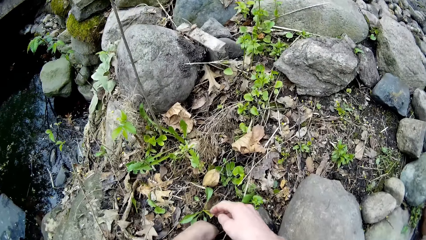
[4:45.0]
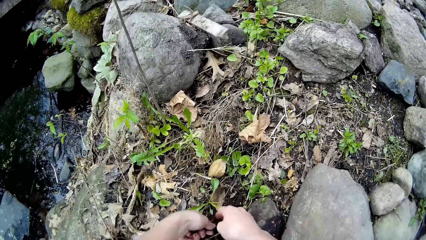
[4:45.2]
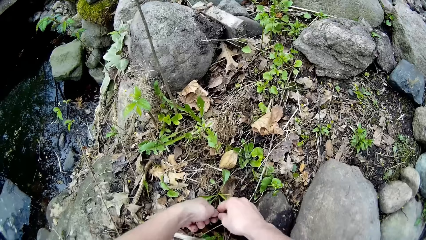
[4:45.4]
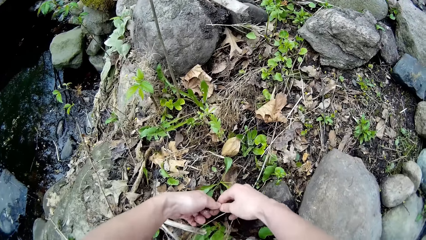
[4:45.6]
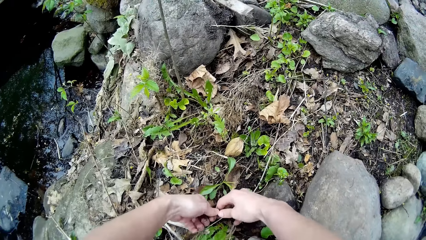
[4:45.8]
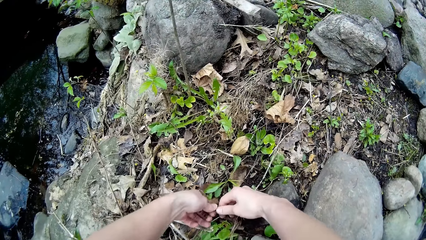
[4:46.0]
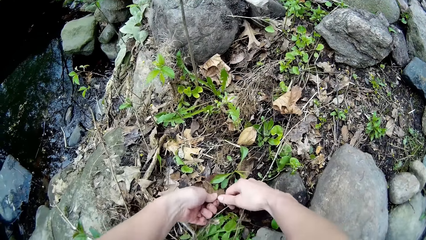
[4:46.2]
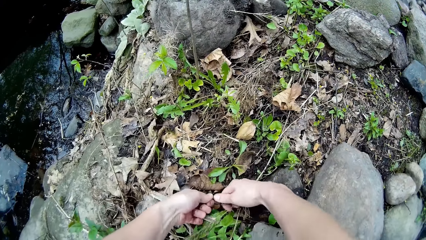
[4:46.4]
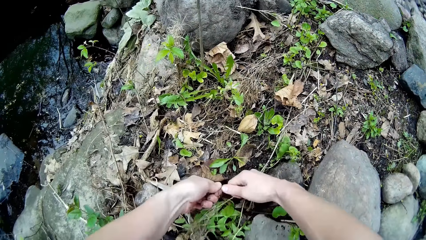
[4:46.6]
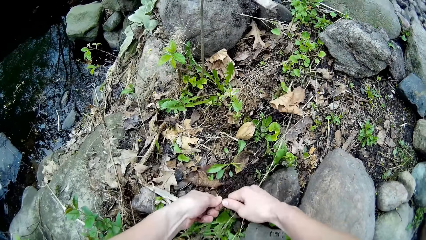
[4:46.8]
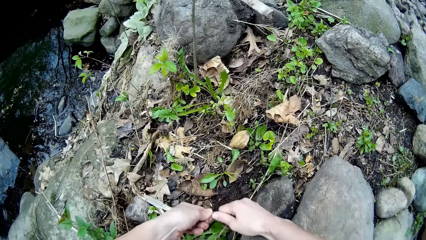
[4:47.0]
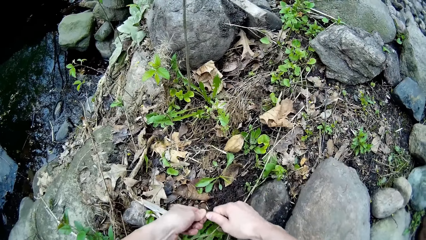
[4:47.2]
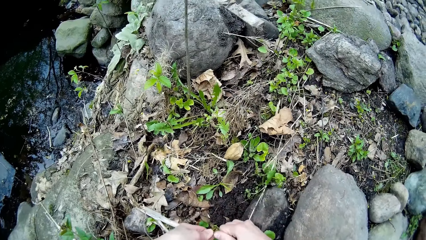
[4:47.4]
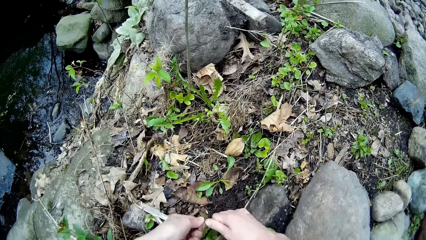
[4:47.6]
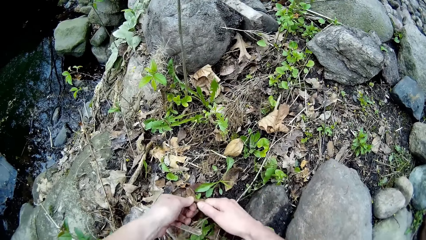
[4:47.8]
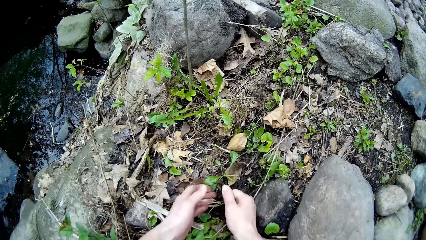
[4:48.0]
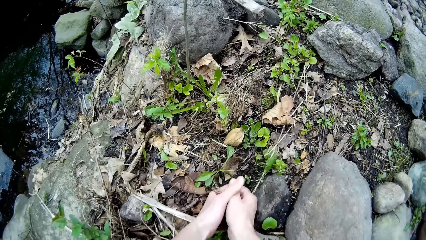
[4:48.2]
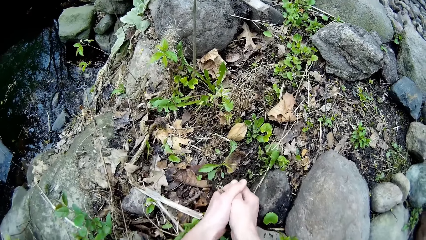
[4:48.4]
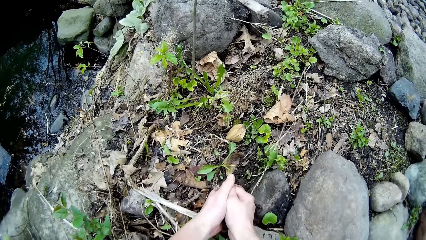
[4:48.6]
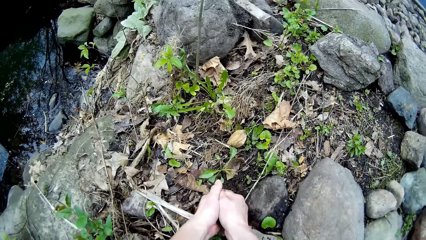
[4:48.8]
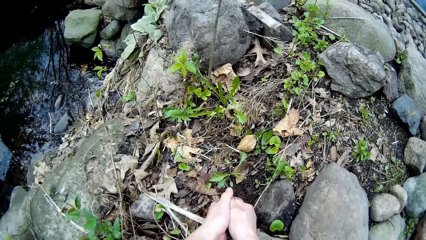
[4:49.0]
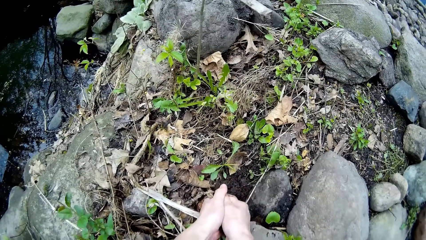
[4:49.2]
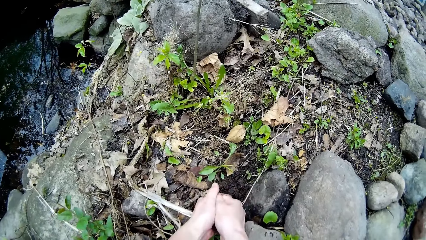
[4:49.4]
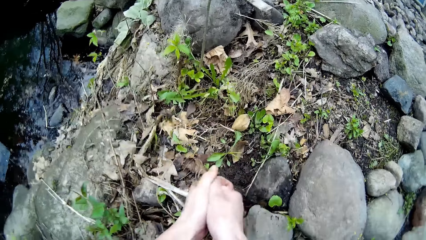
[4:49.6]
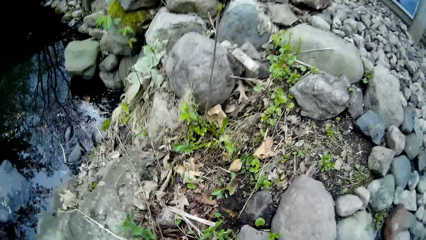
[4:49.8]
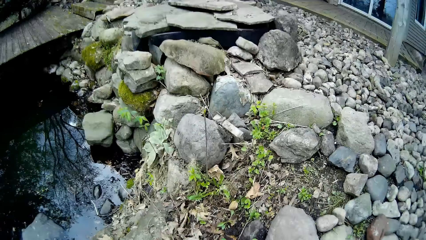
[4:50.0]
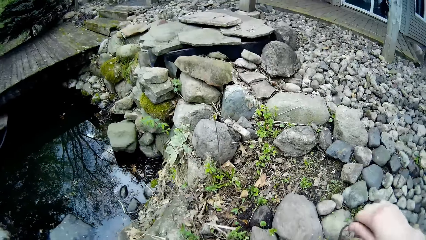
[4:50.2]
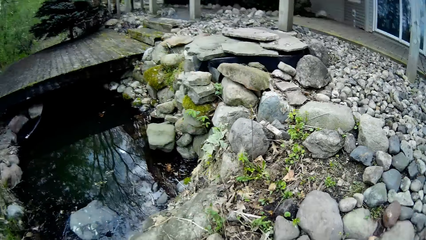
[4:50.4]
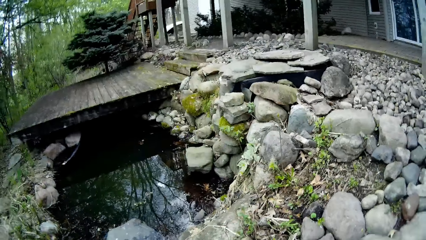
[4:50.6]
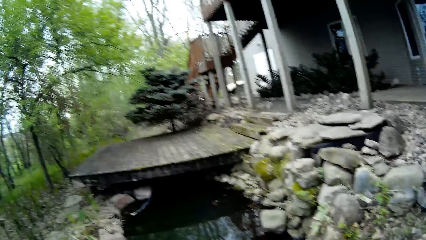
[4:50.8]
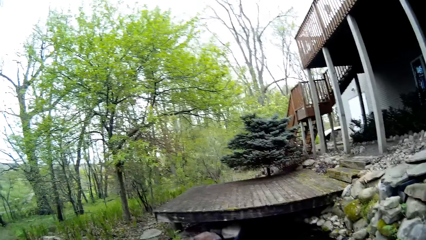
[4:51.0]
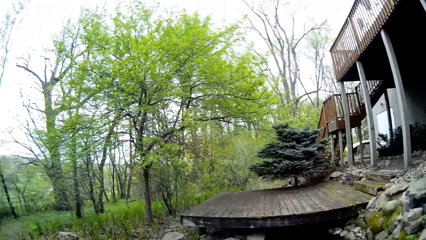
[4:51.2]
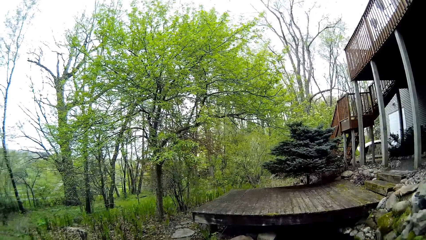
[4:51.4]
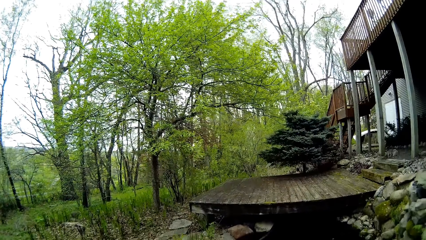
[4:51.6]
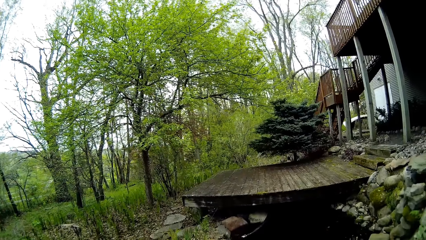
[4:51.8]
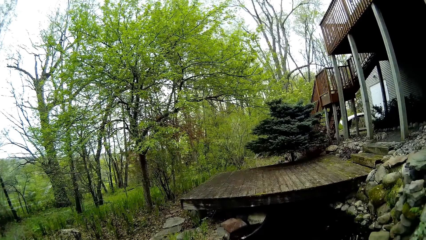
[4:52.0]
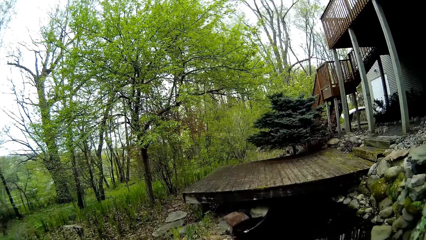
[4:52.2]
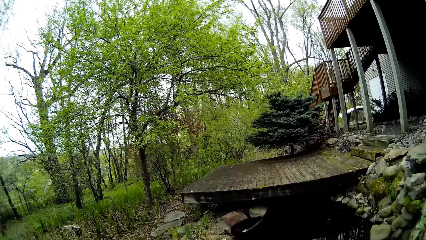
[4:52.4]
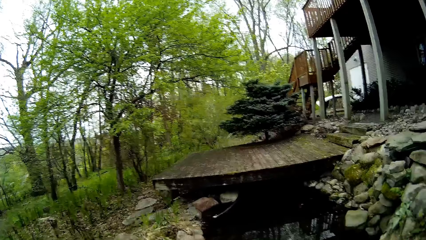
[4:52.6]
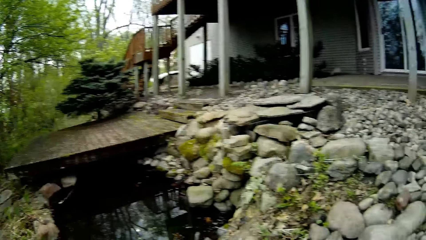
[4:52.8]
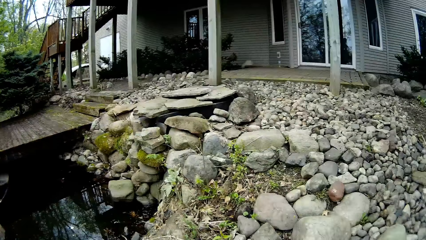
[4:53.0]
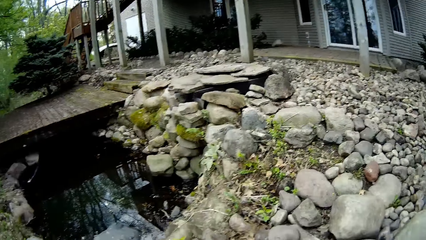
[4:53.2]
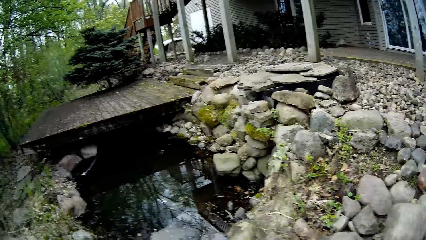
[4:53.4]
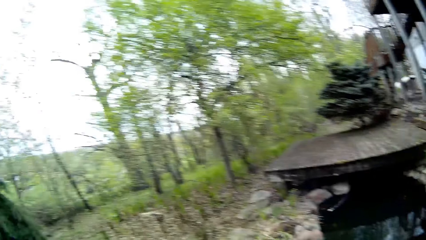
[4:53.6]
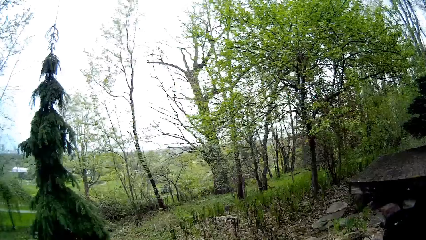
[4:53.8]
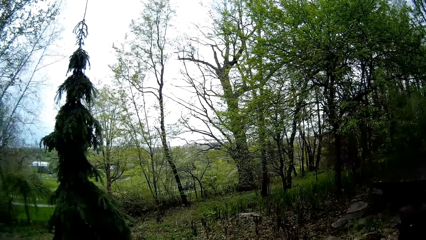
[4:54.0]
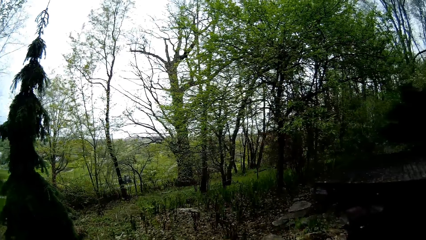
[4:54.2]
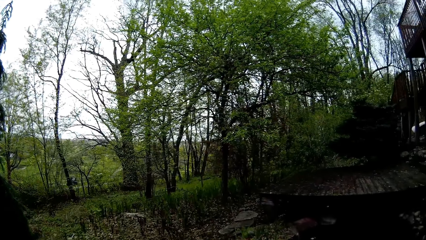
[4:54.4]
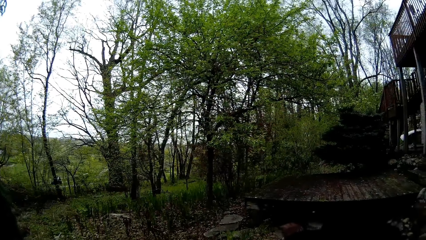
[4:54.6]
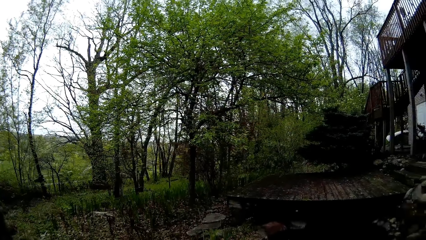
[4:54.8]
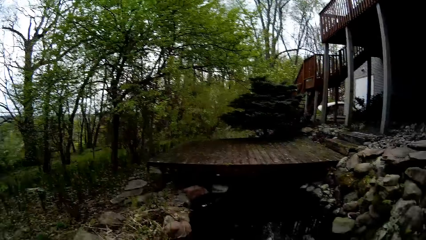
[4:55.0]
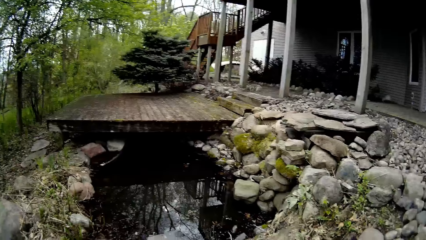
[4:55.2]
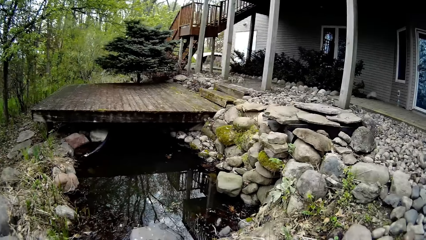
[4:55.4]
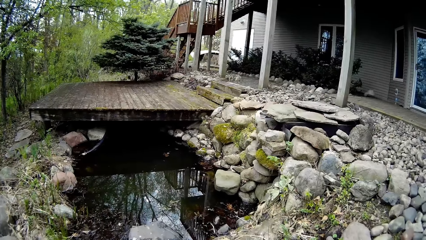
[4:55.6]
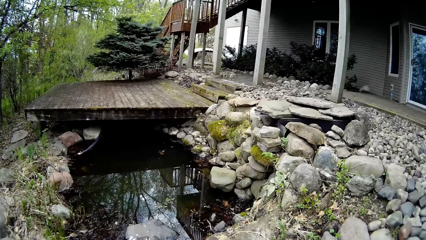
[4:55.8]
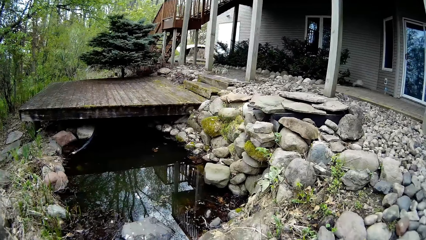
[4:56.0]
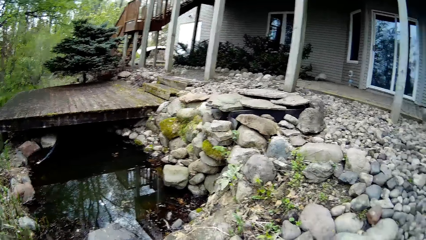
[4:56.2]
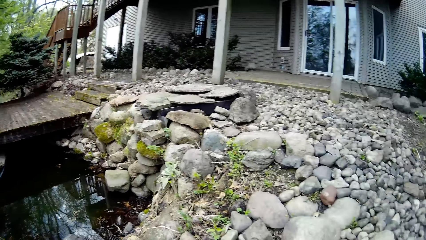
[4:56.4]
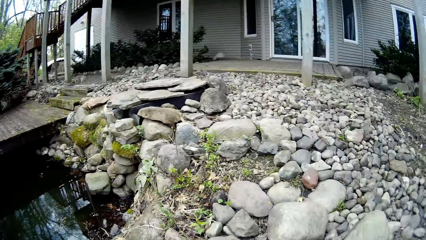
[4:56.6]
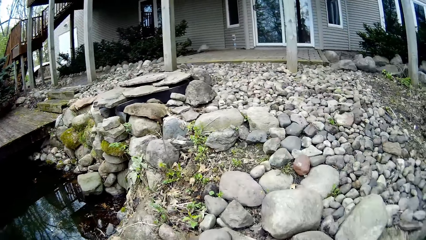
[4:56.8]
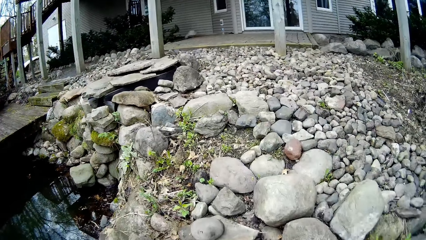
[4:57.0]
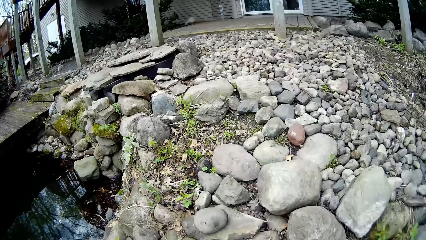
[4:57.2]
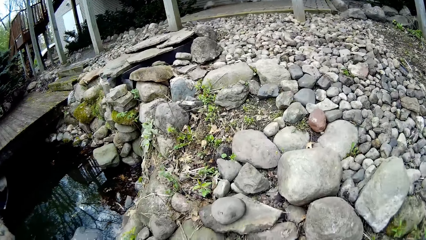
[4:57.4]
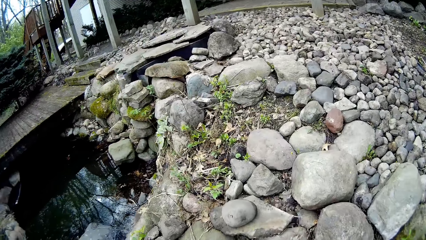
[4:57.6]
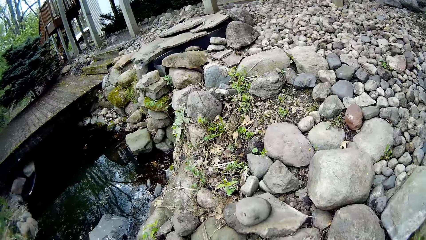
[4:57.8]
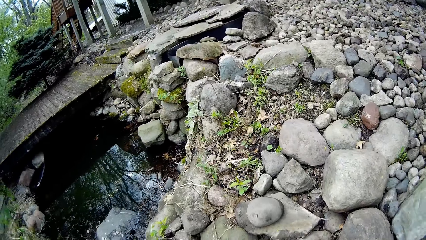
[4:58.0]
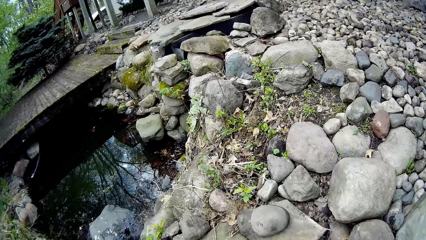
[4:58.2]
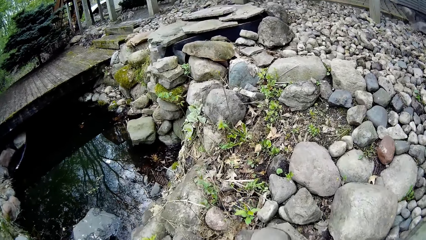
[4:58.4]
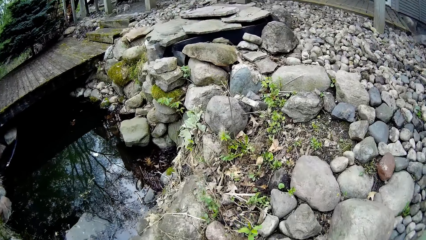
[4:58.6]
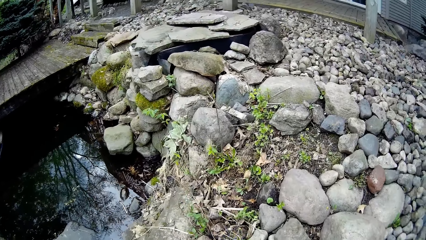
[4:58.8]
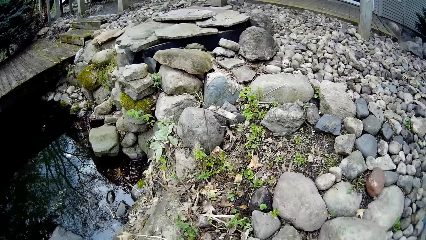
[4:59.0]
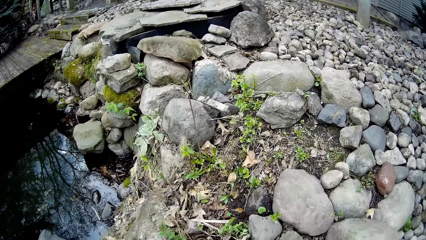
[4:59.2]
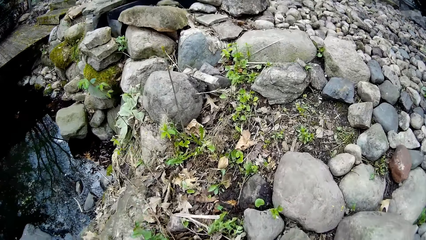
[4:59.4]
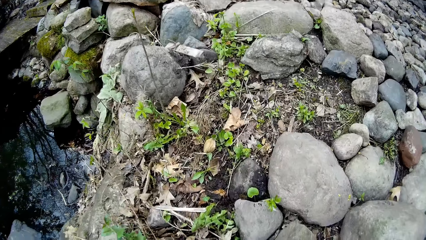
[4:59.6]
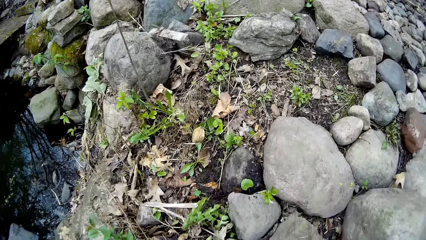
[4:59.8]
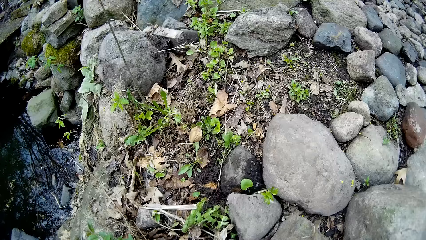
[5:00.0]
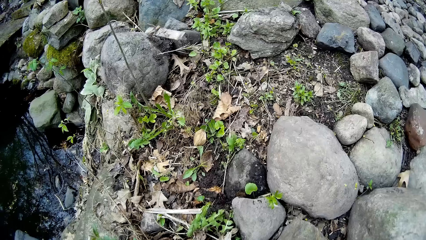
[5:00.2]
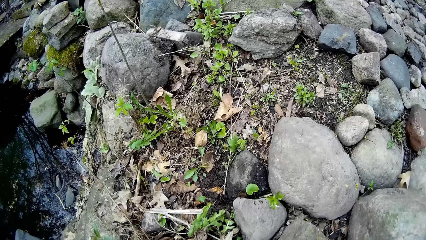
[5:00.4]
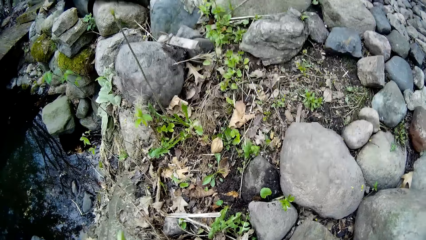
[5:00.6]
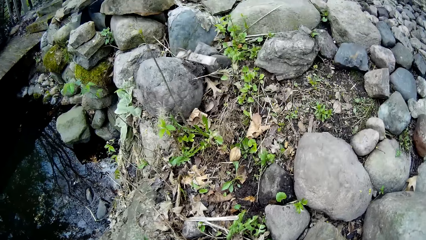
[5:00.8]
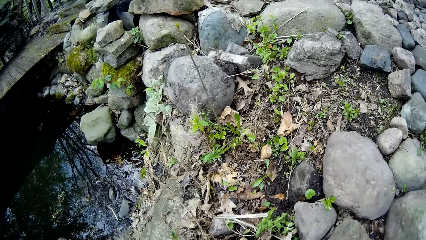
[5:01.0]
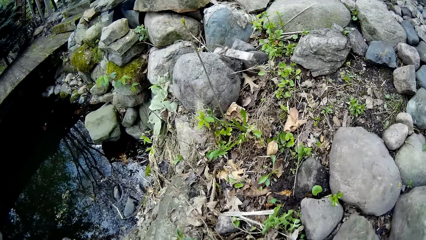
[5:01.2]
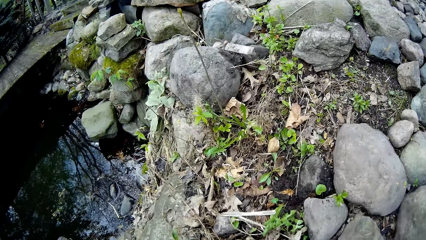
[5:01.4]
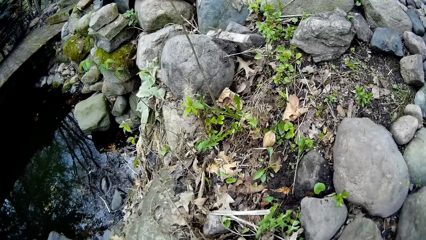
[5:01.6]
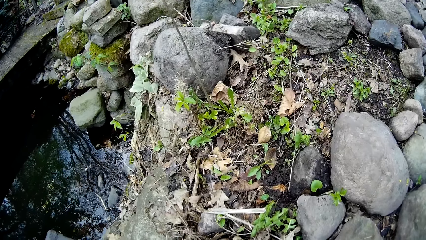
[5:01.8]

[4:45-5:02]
The camera wearer pulls out the weed from the shrub with her hands. She looks around the compound.
